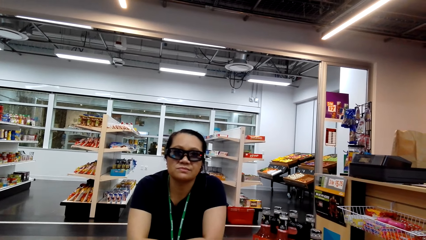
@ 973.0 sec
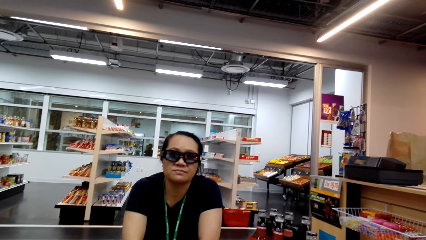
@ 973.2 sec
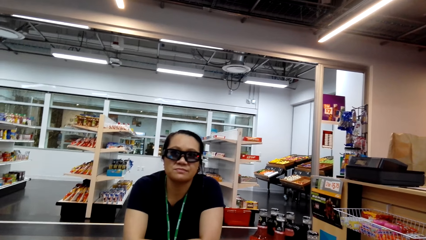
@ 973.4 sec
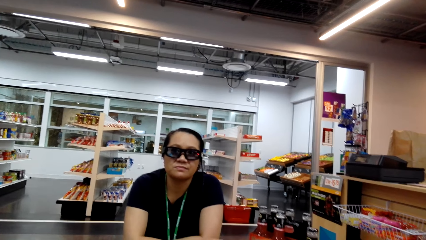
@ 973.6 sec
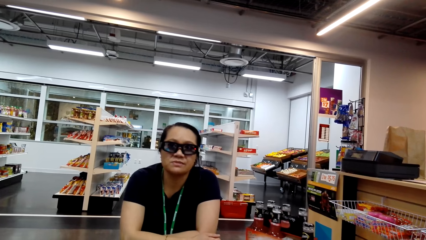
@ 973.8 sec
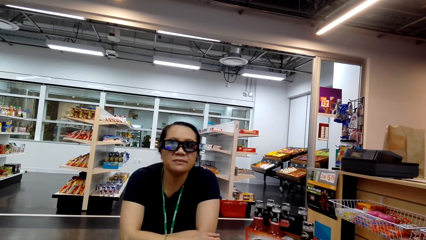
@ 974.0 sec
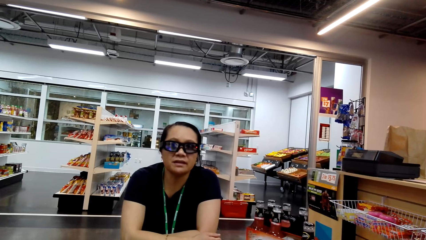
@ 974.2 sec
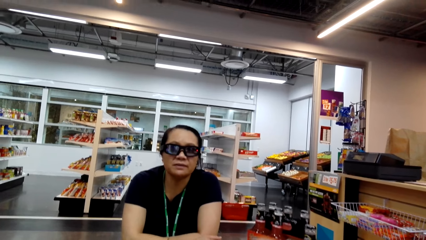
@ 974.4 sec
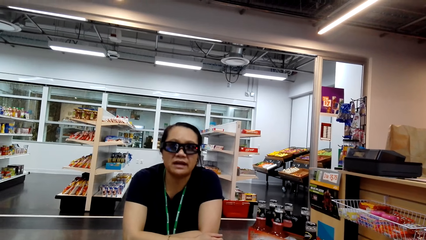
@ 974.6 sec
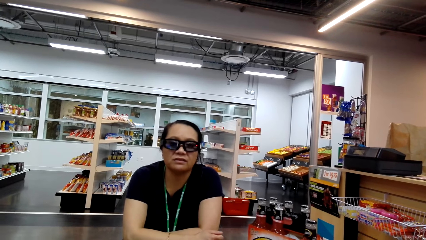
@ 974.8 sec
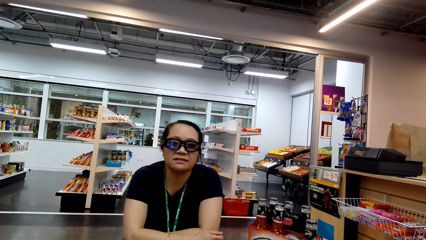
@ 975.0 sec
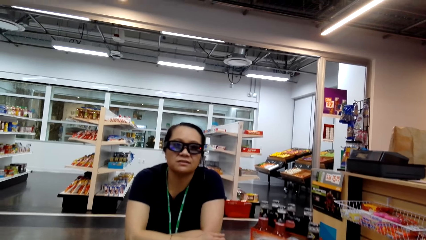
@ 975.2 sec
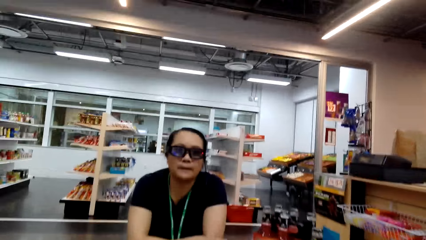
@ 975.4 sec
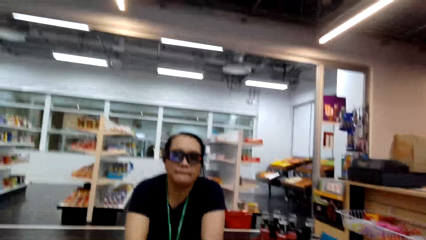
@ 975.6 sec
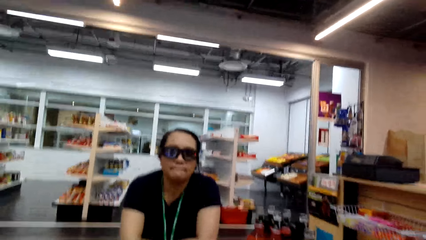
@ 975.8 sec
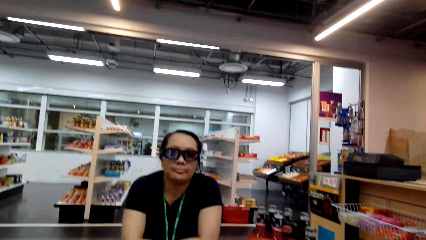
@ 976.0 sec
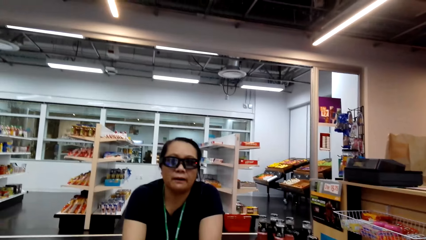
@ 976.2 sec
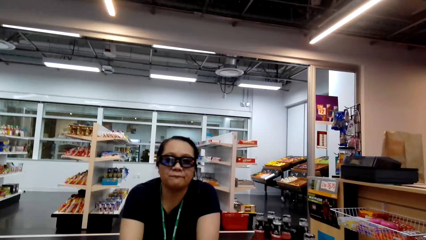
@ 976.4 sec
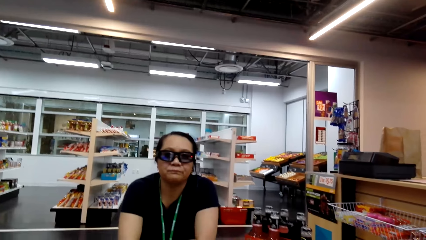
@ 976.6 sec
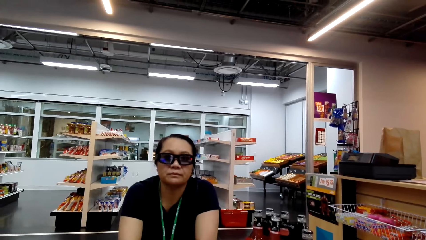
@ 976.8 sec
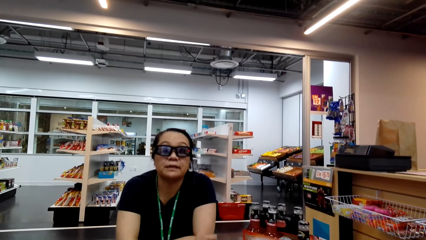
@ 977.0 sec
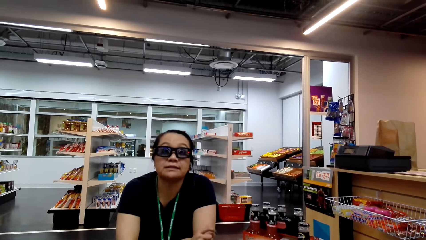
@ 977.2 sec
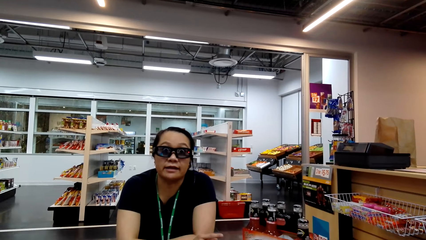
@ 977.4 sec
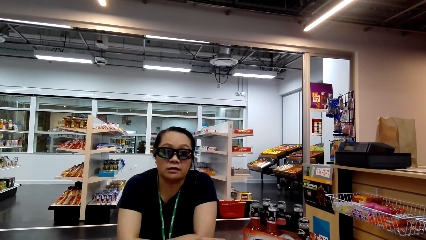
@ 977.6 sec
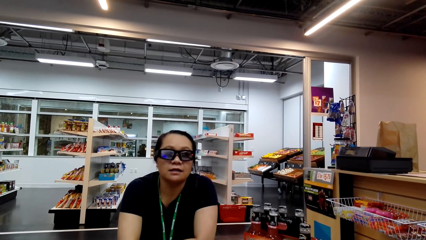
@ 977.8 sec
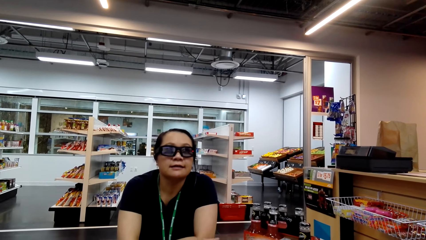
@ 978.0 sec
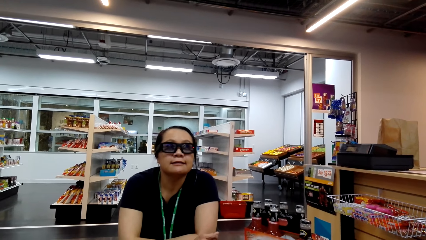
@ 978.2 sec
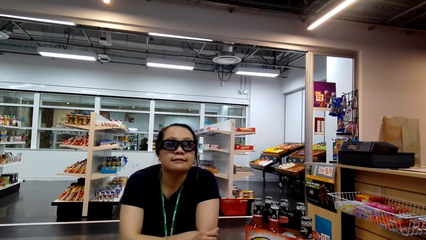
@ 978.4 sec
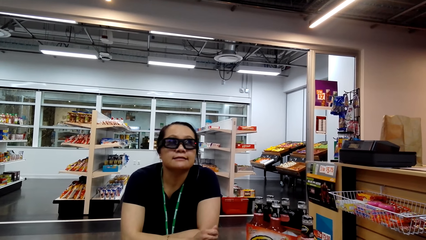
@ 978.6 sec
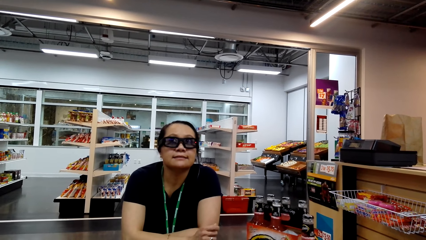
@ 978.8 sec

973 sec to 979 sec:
A woman talks to the camera wearer.

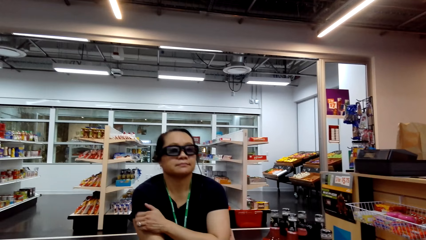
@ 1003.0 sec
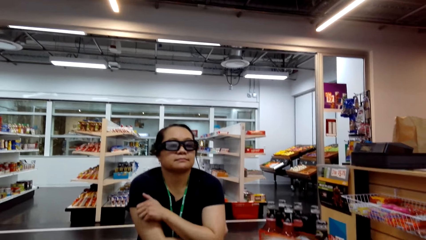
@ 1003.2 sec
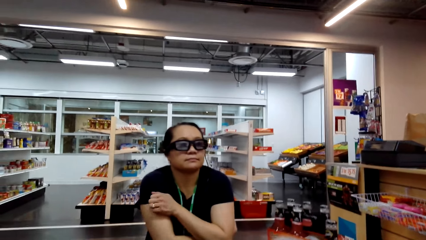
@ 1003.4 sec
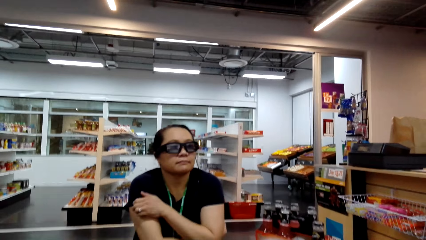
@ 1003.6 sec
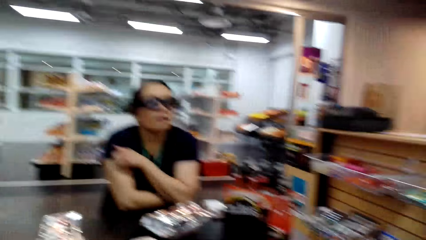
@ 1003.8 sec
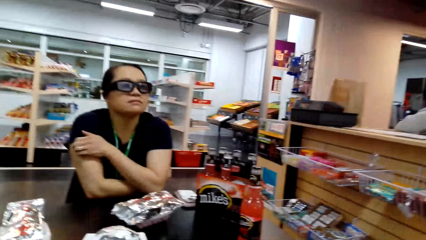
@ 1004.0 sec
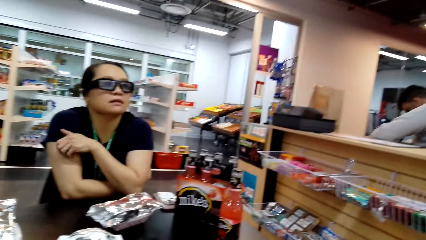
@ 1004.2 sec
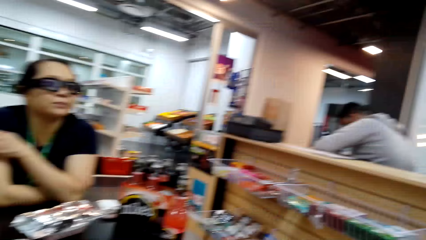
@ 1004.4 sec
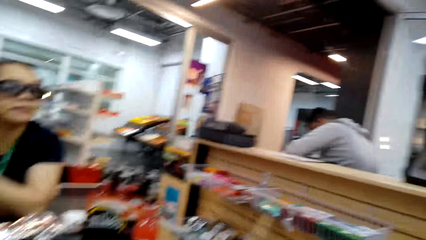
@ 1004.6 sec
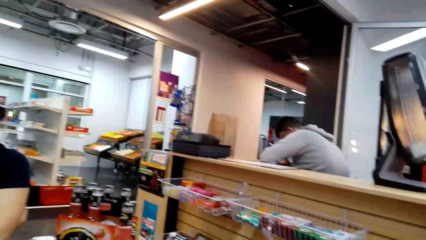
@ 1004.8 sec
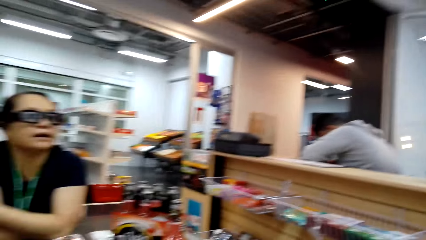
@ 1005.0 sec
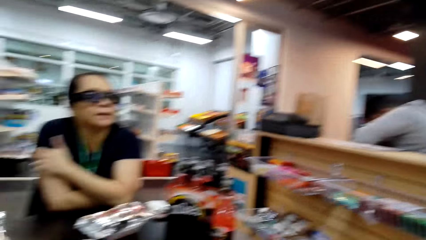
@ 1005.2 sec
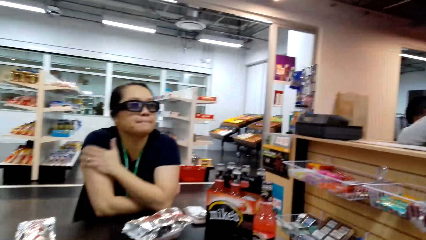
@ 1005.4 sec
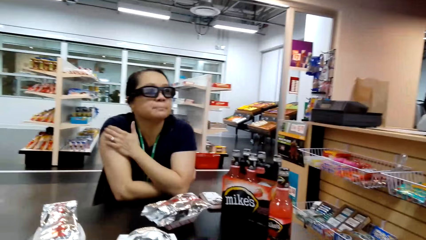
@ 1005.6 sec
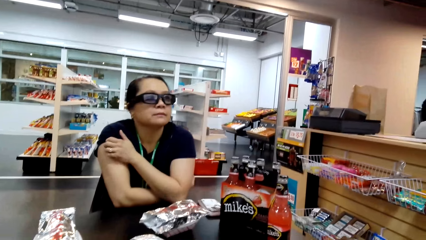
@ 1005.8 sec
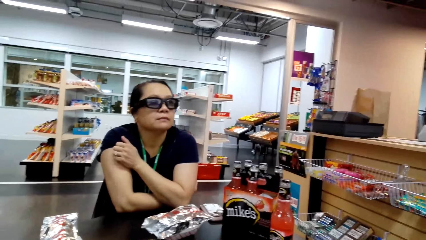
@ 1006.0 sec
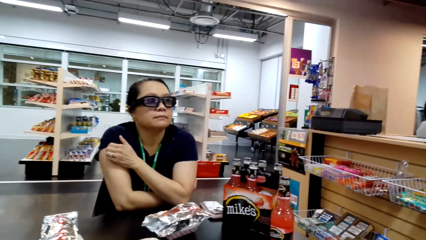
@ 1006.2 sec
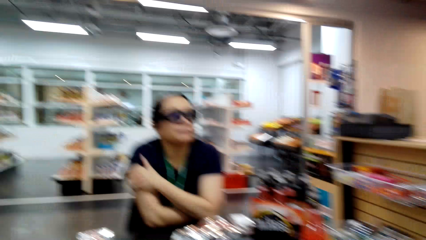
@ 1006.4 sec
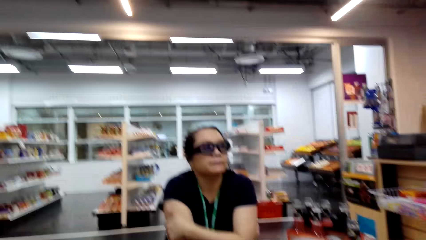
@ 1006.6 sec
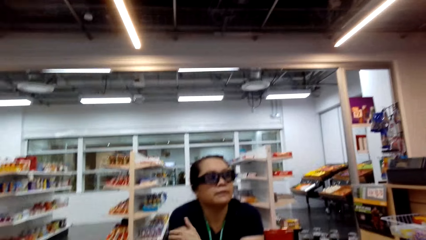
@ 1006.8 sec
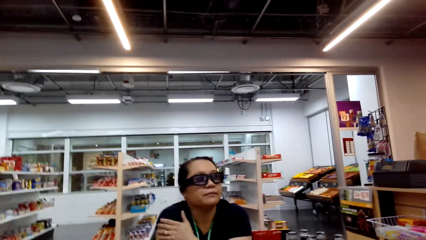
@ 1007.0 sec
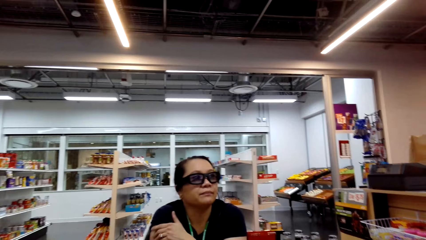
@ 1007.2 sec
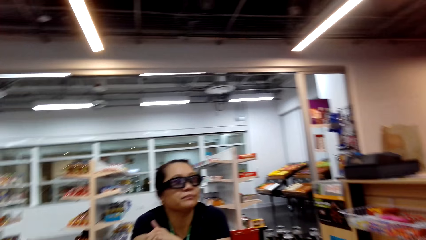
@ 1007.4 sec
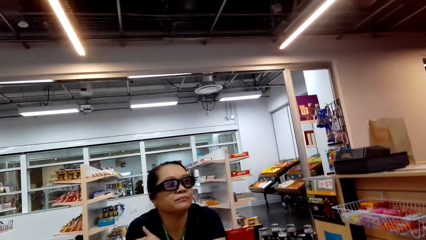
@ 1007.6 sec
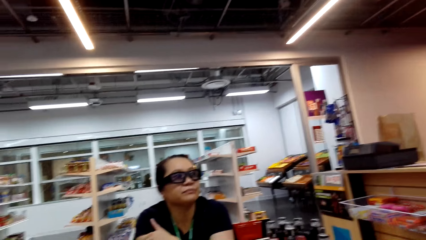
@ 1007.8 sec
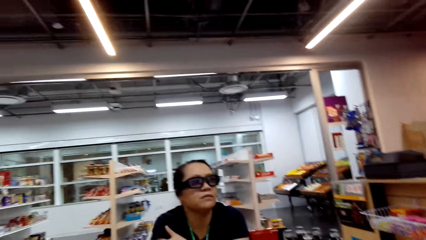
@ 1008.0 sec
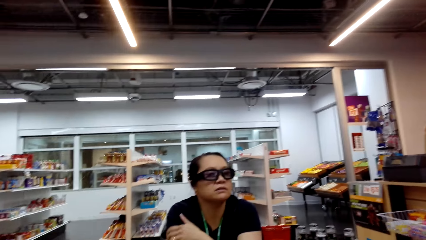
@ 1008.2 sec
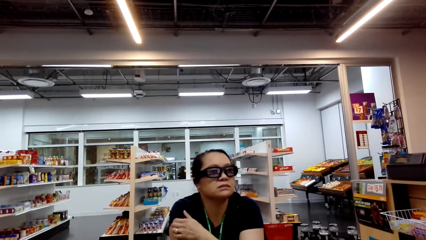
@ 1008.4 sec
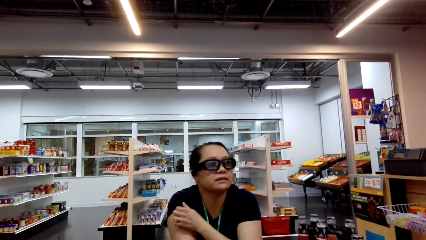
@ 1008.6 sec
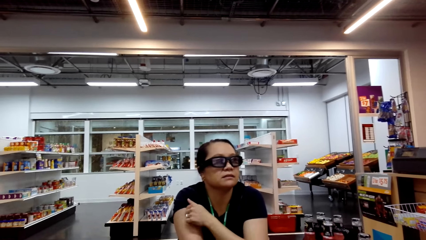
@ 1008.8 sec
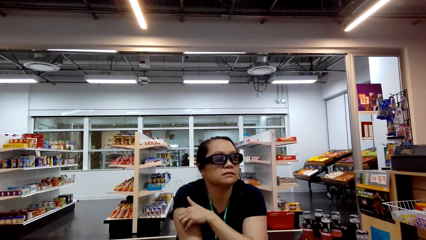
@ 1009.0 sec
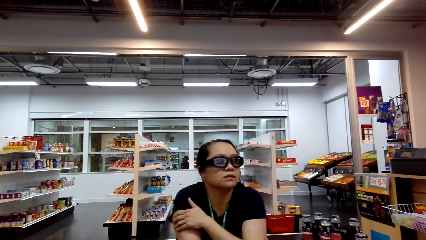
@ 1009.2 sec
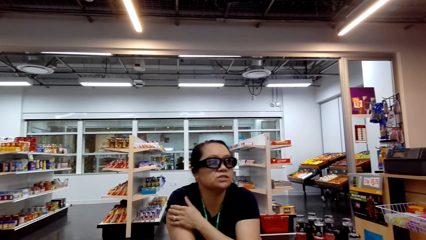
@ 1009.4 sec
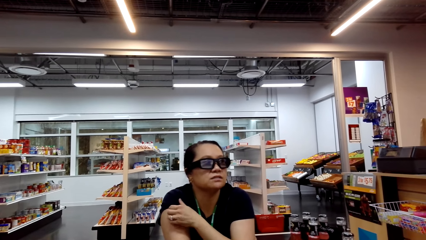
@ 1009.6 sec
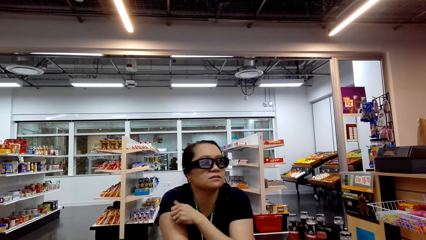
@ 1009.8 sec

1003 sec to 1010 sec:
A woman talks to the camera wearer. The camera wearer looks around.

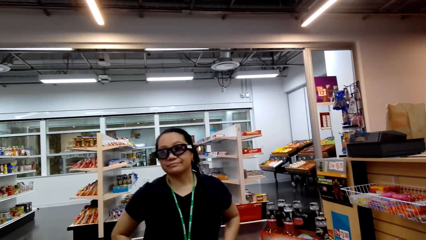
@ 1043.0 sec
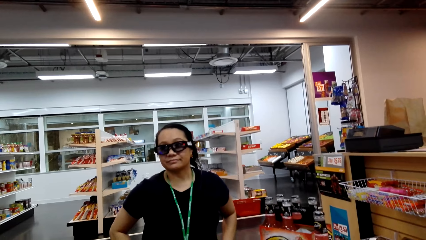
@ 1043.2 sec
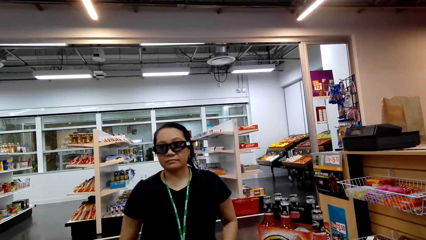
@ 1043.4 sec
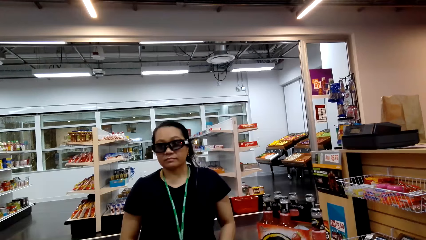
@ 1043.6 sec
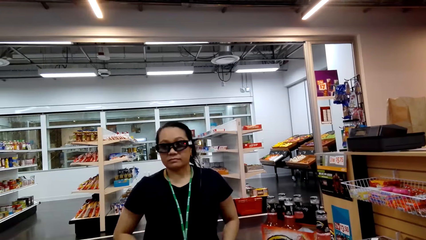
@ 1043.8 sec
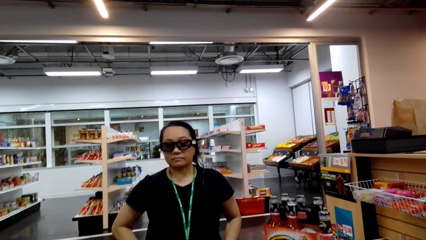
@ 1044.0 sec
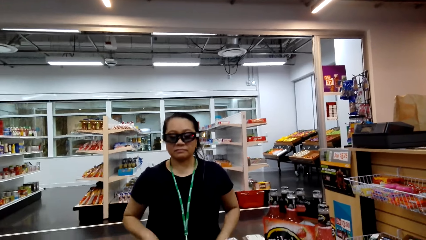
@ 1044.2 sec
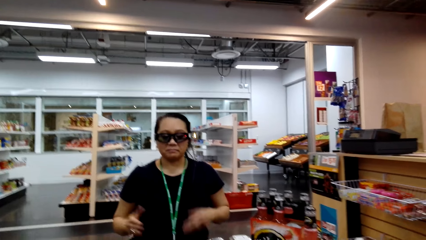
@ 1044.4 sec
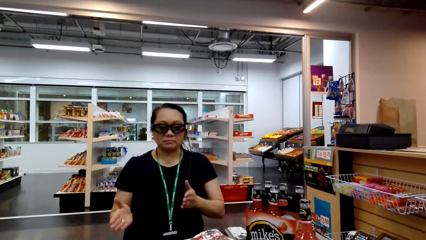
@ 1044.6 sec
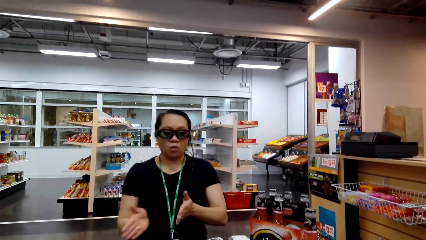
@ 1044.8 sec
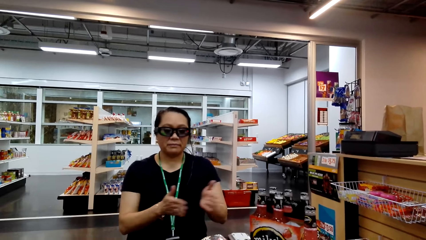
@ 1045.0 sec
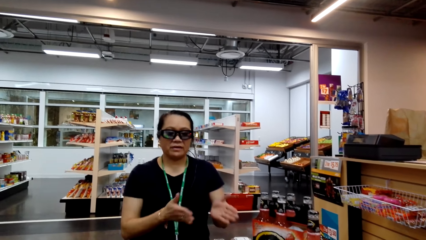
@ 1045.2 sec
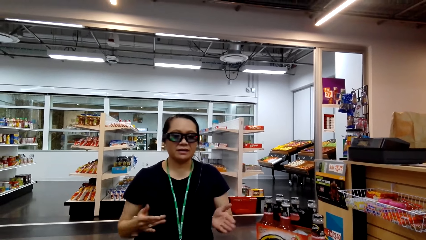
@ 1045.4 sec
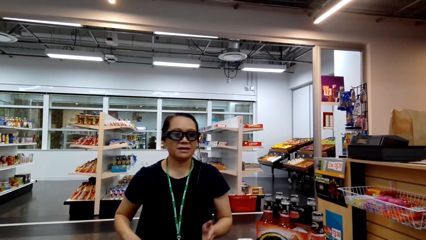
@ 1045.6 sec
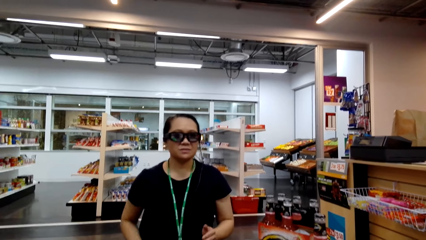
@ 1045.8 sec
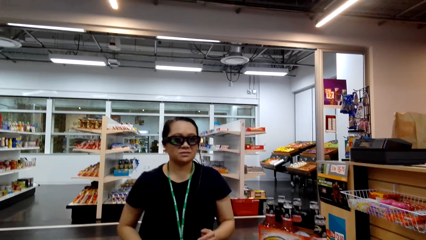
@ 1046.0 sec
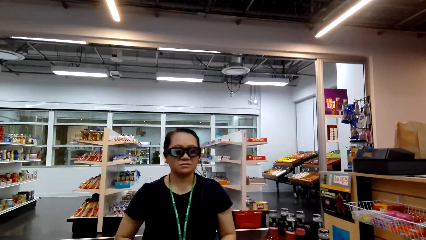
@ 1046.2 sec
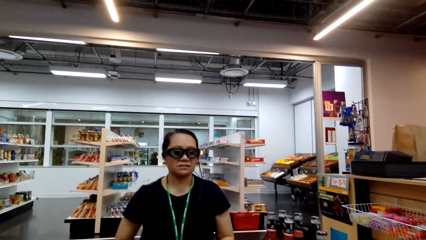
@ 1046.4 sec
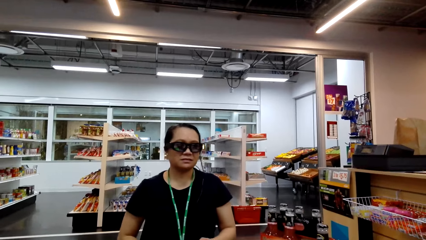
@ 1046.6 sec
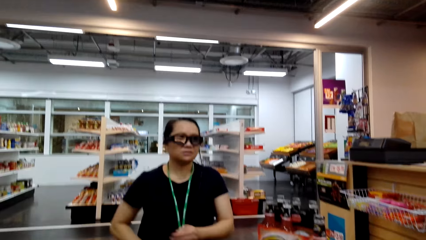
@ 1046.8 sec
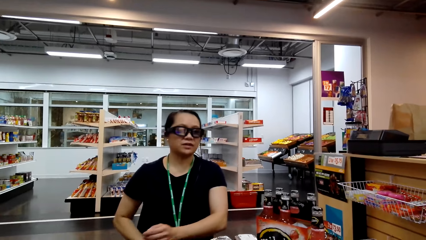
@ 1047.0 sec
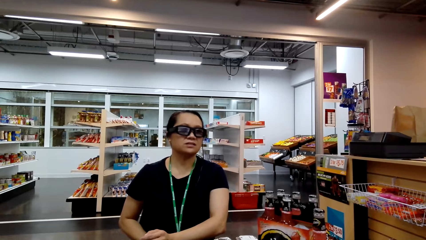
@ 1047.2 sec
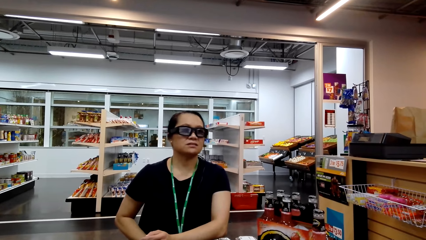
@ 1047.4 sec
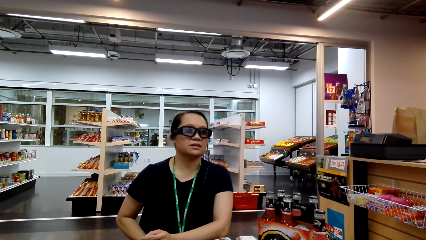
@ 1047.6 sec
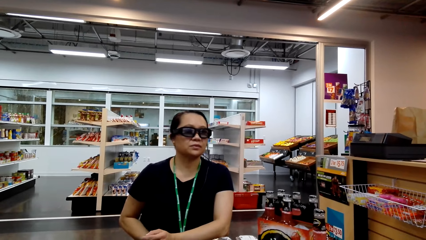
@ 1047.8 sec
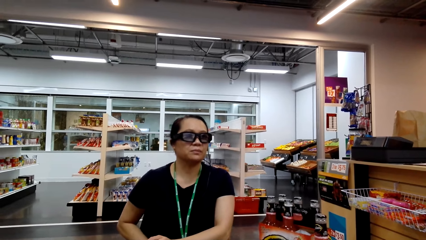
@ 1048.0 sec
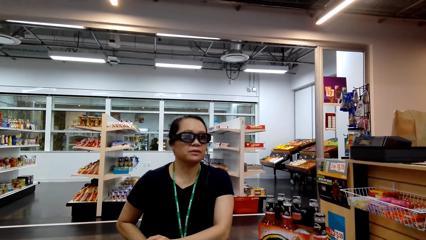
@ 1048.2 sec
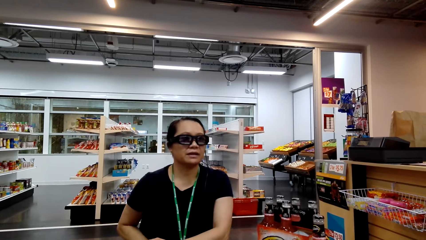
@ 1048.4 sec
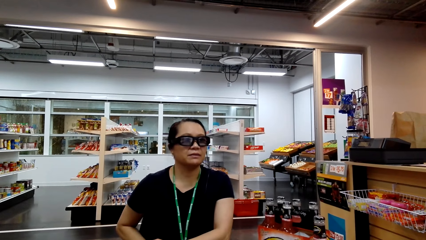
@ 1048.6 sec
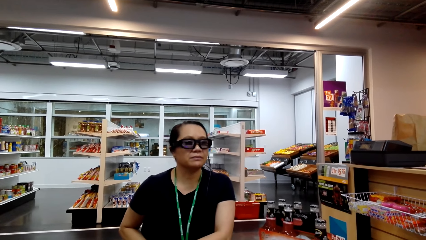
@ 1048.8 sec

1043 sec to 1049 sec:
A woman talks to the camera wearer. The camera wearer talks to the woman.
